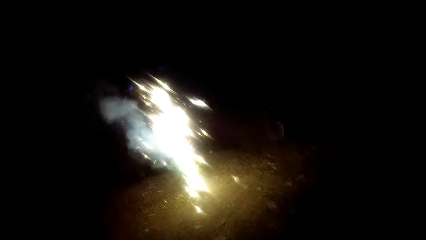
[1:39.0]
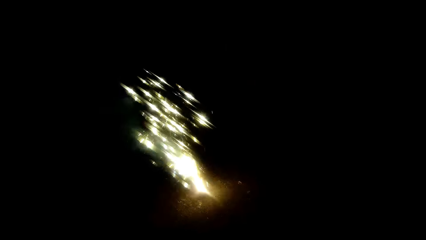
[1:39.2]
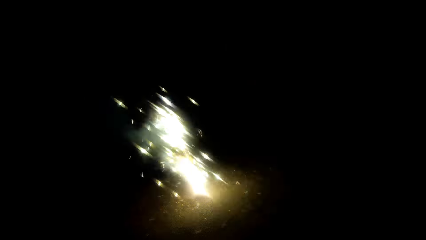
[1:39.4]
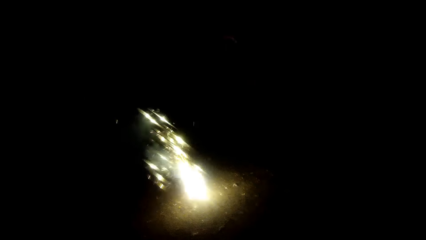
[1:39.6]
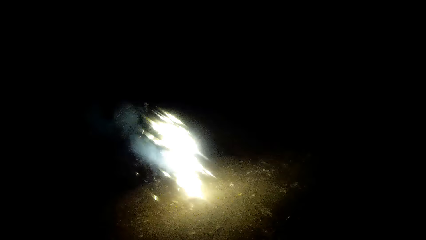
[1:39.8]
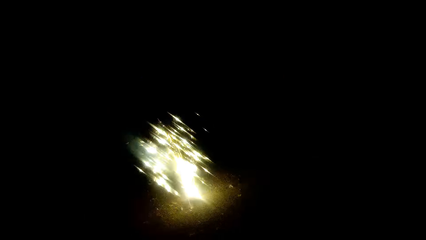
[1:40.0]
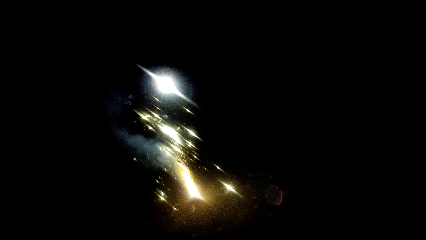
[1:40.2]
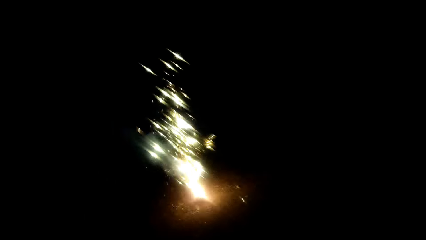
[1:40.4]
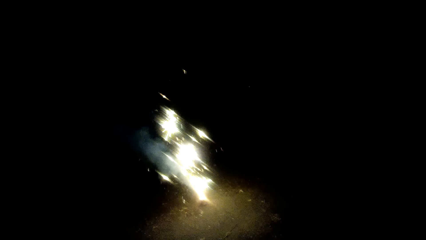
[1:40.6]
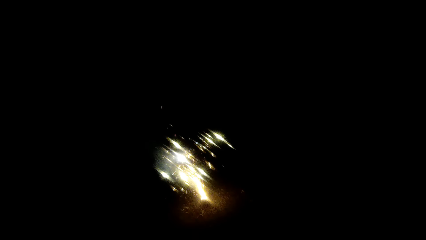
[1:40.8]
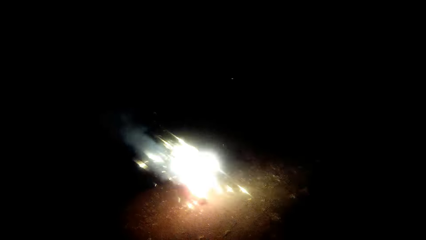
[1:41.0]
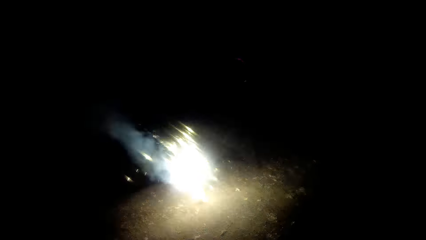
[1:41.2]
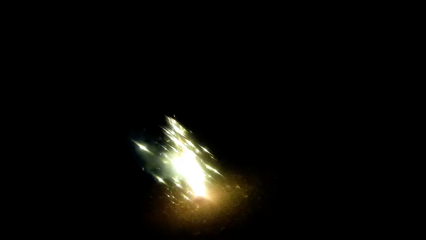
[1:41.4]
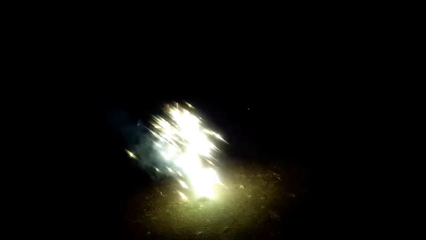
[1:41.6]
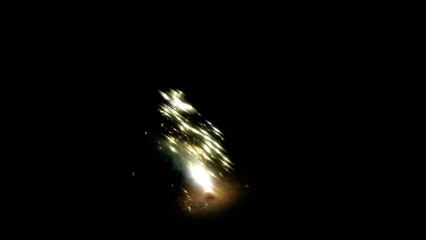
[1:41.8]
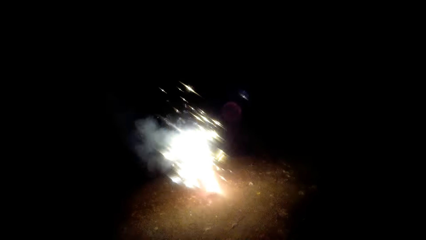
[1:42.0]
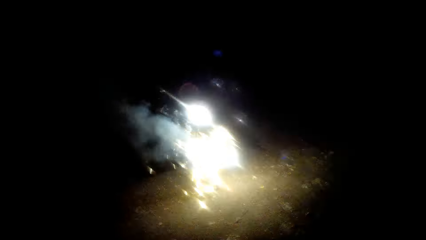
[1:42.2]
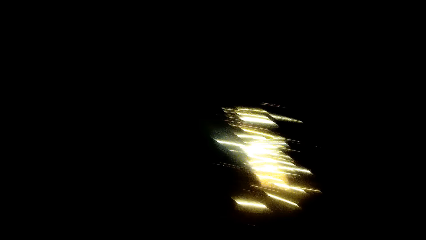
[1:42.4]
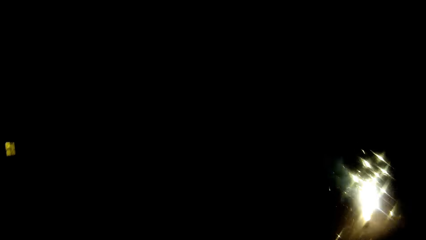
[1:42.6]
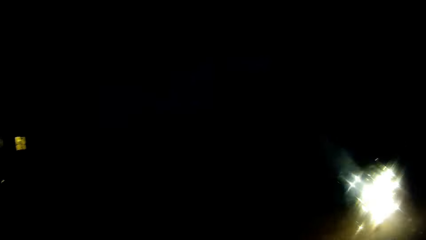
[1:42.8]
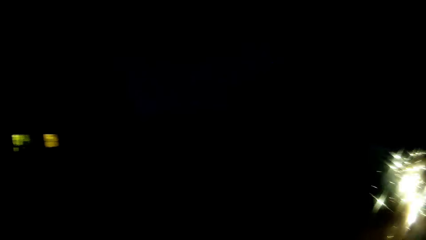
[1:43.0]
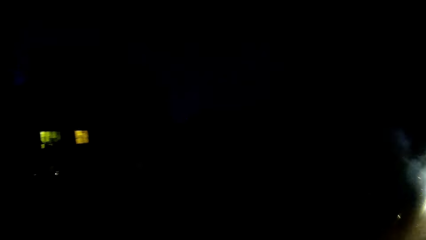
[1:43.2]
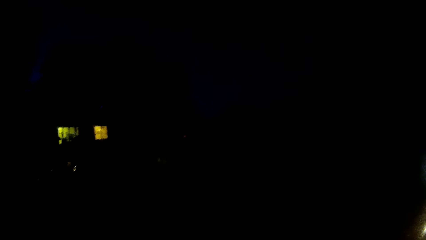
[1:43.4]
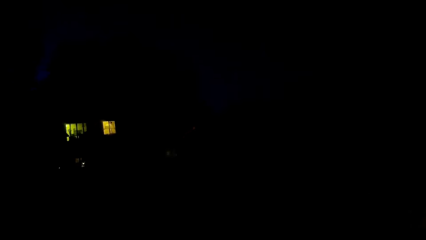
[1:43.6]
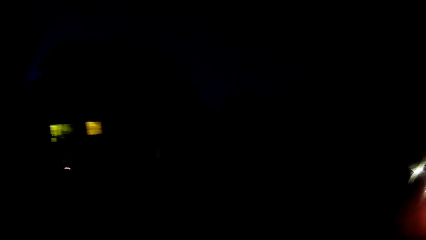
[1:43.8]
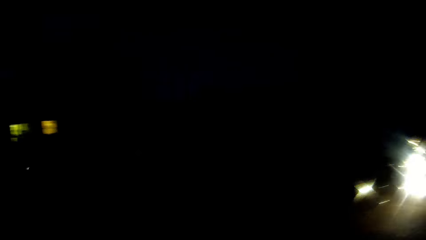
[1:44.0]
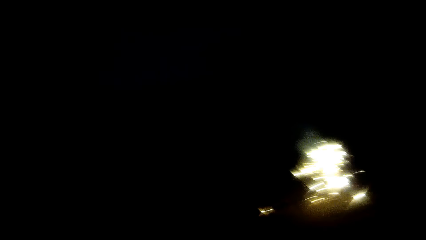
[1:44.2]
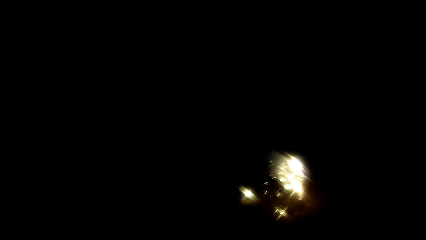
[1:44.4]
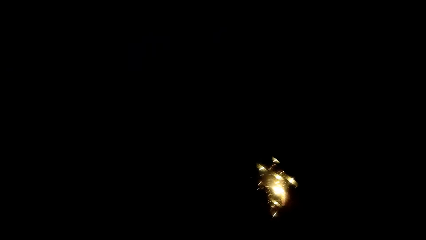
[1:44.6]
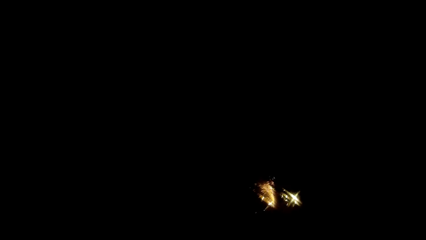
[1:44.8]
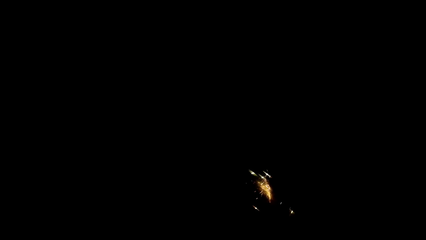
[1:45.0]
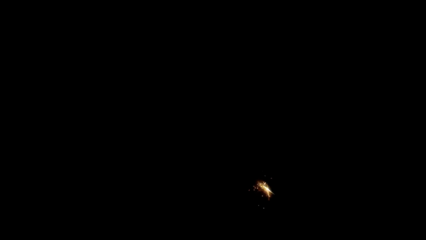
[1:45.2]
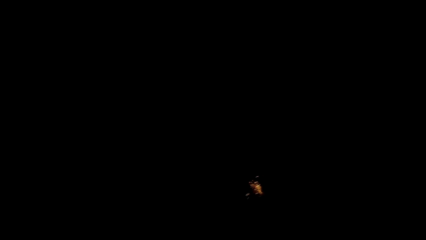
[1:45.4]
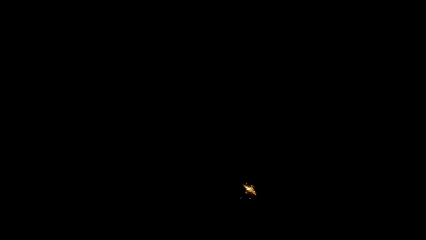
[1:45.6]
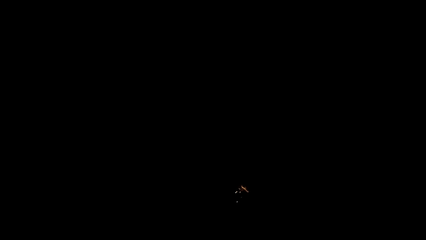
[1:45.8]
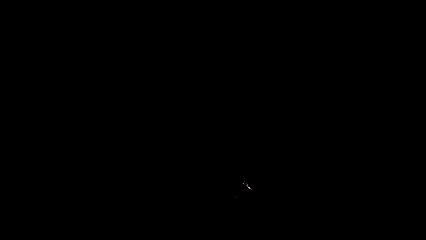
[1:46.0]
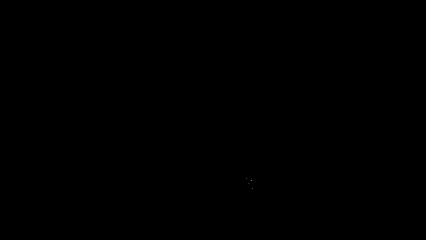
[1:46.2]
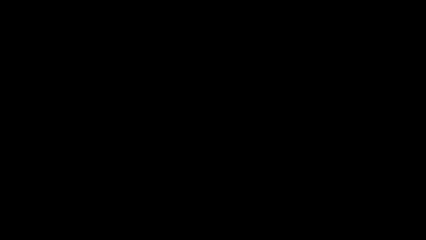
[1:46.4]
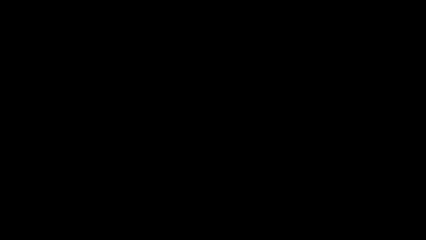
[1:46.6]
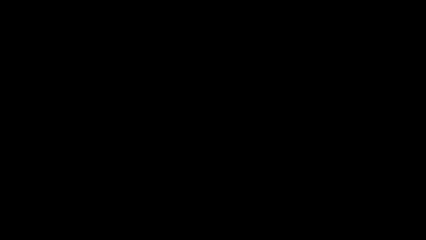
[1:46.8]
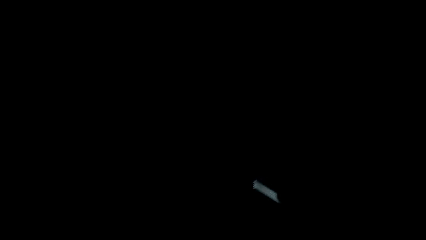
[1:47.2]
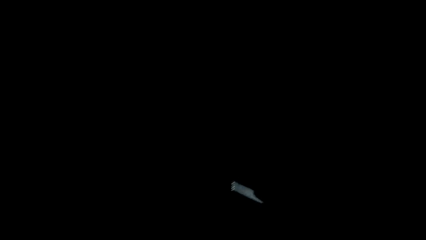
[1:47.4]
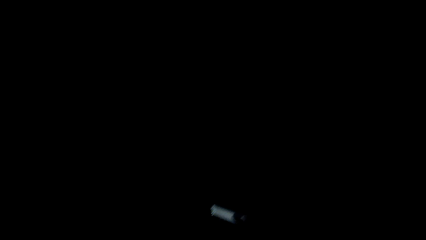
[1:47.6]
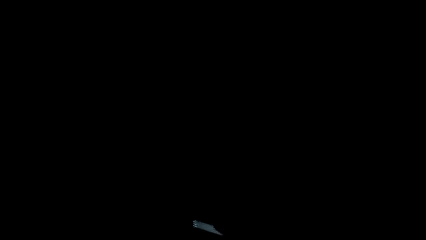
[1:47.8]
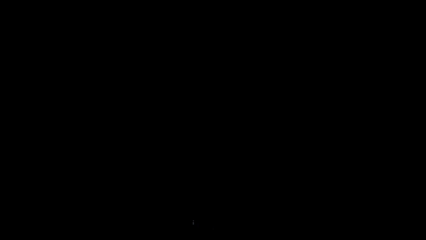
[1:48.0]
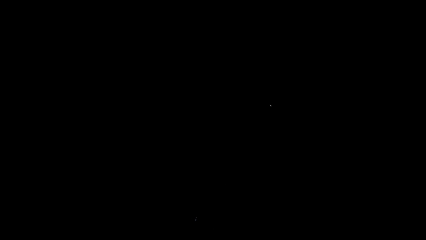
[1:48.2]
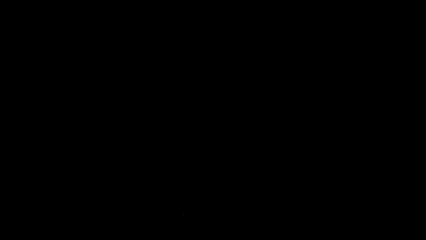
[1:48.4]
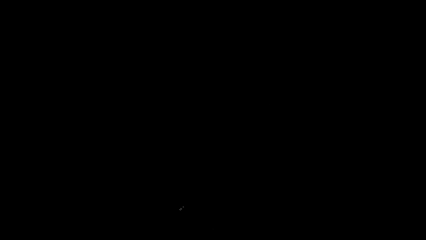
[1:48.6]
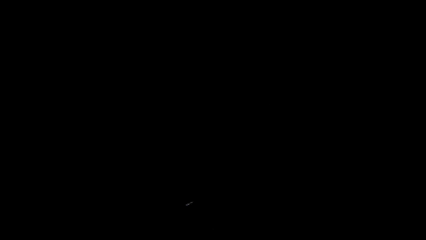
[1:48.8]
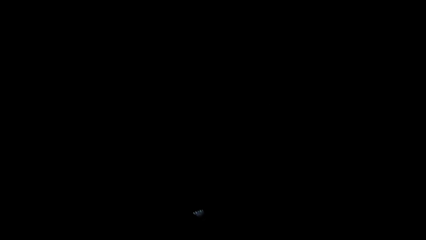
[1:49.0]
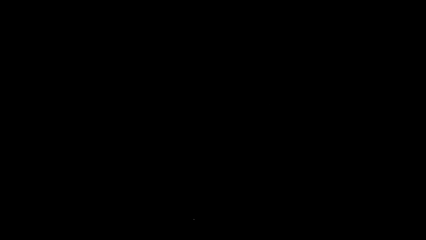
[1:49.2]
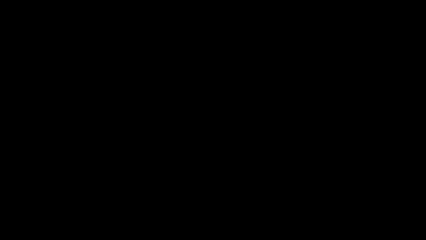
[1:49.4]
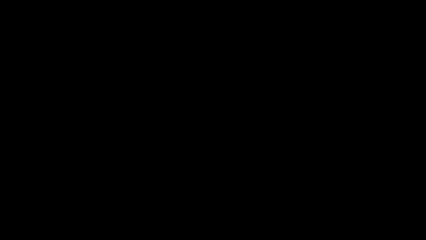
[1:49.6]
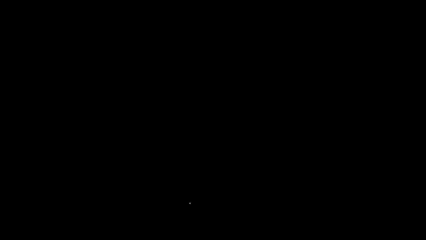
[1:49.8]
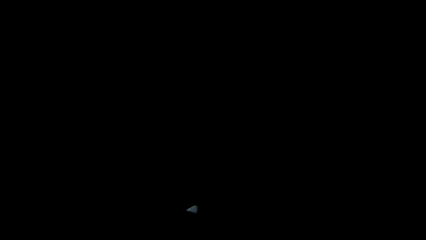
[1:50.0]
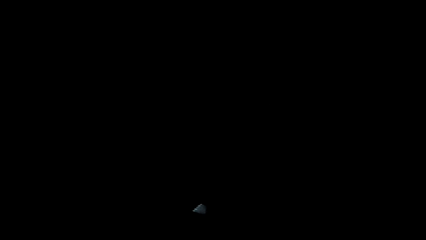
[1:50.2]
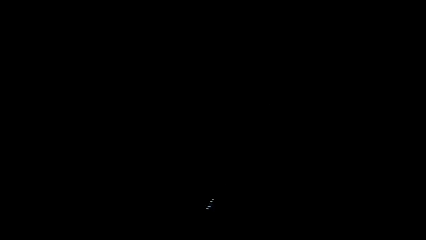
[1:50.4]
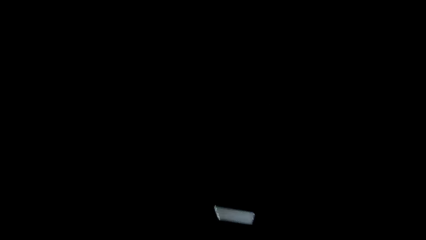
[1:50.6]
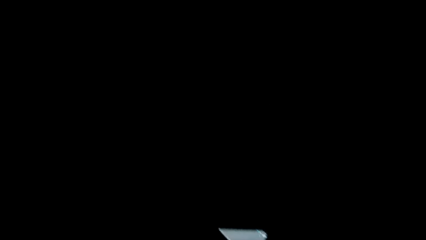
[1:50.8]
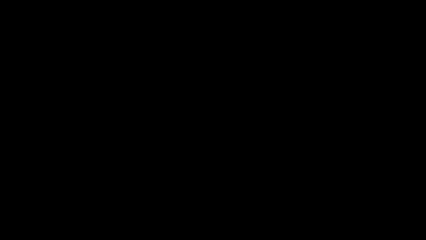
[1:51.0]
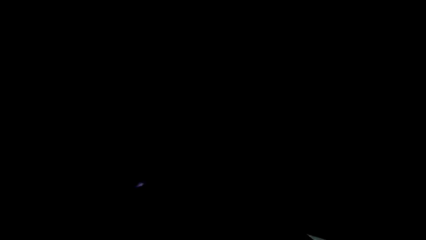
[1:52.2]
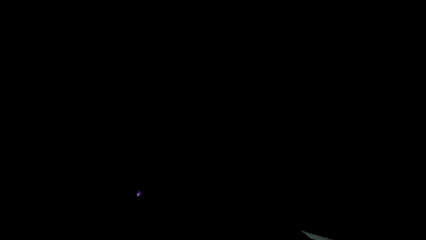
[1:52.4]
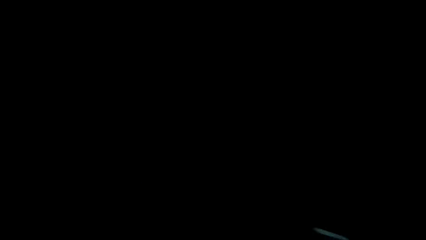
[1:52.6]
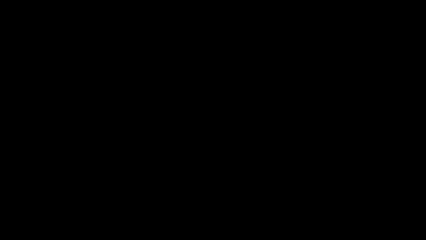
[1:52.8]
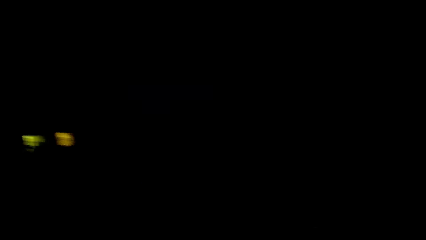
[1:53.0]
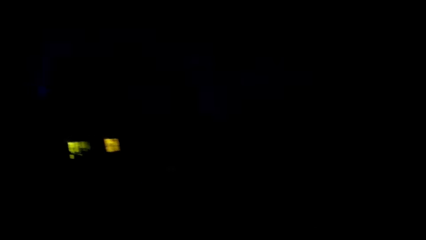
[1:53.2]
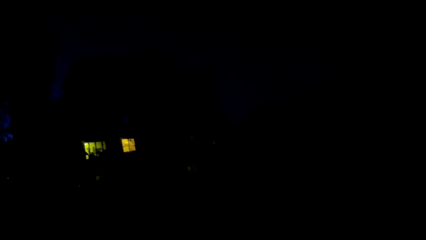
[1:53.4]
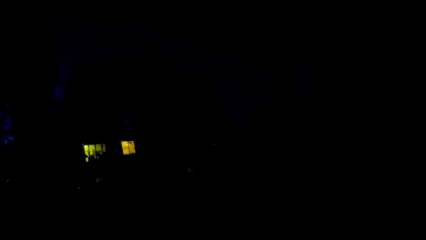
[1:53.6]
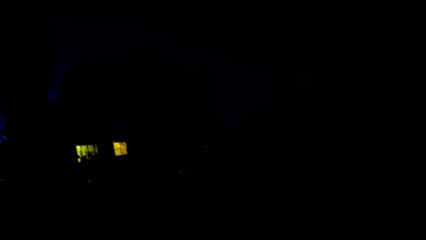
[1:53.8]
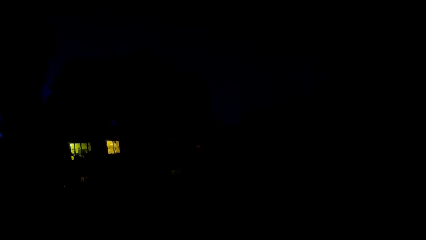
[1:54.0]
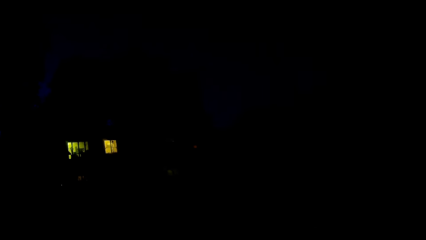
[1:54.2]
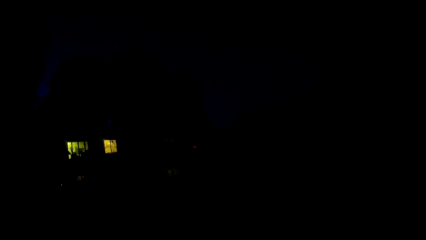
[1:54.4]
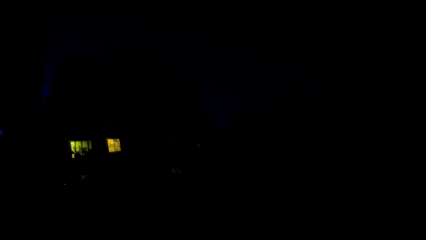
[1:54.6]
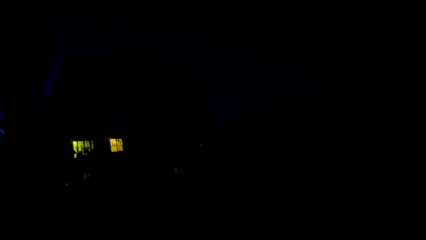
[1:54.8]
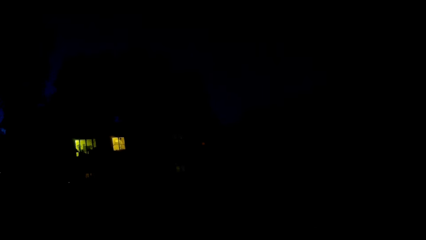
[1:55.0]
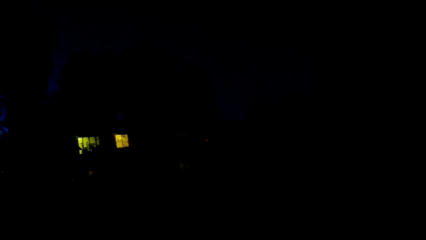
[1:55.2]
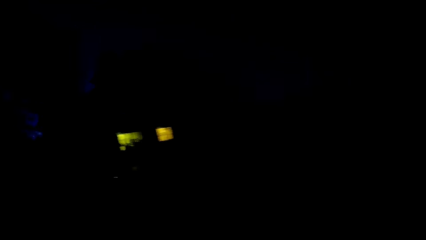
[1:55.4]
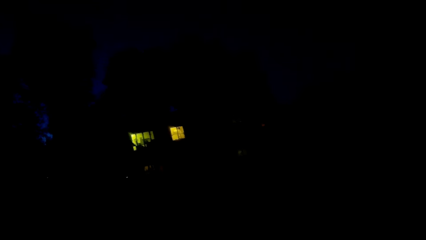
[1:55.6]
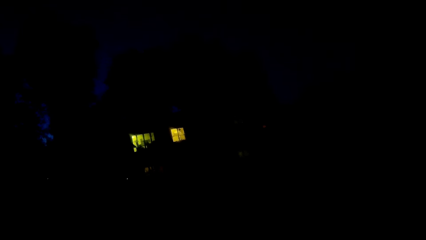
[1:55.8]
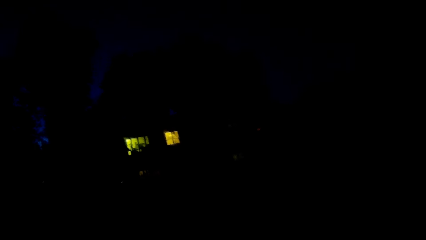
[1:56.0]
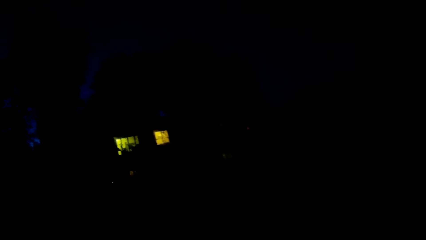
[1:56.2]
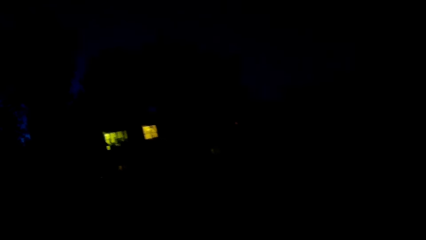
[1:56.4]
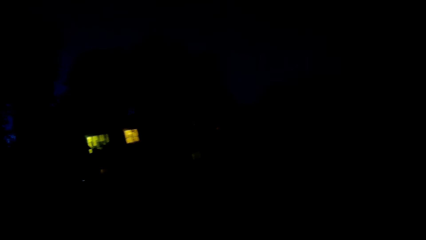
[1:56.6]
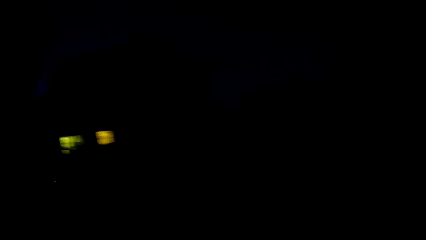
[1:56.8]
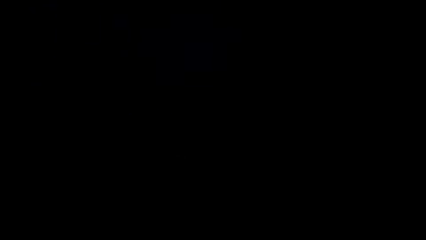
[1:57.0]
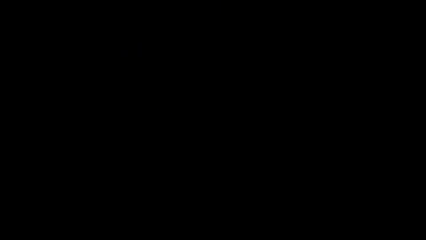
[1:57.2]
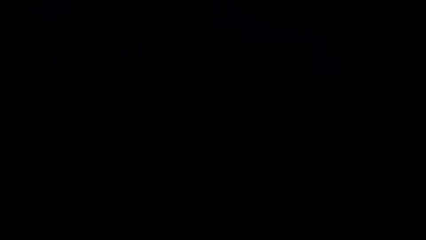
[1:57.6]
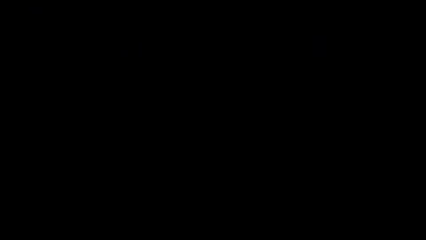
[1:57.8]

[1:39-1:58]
The camera wearer looks around. They stare at the fireworks. They dialogue with a woman. They look around.
